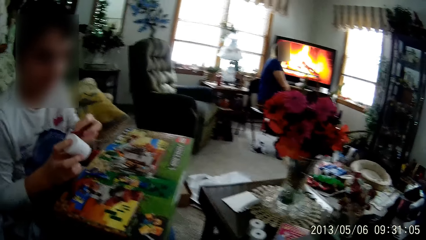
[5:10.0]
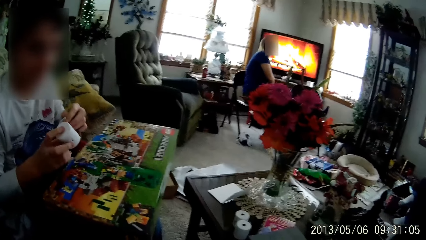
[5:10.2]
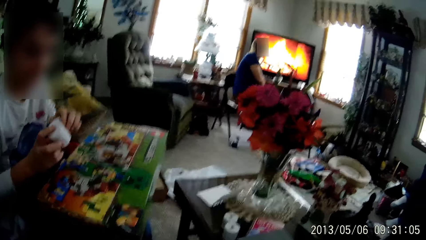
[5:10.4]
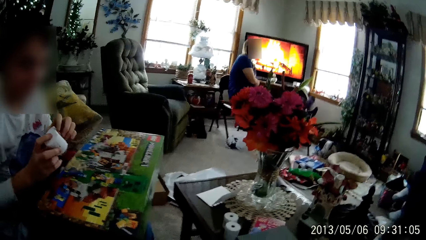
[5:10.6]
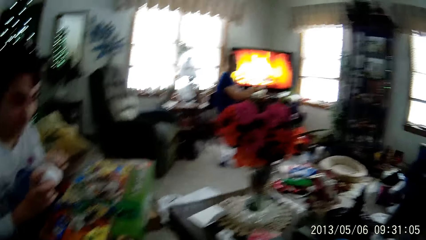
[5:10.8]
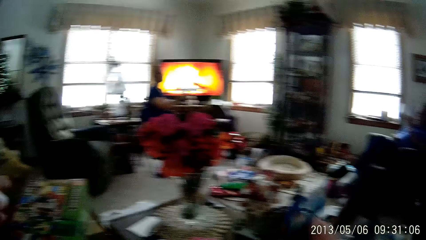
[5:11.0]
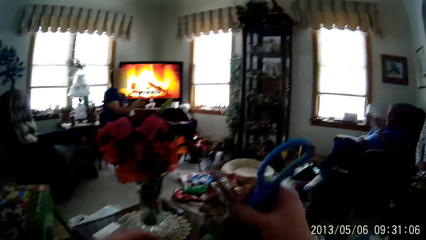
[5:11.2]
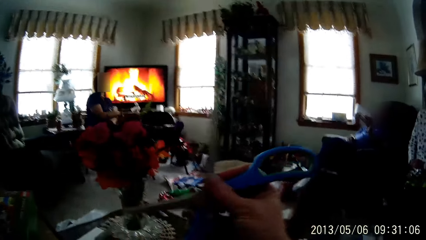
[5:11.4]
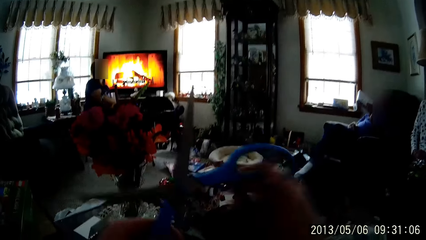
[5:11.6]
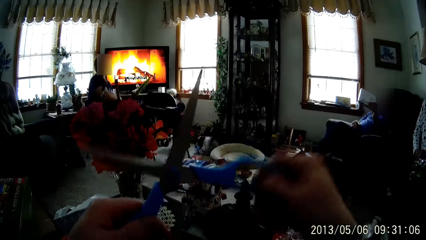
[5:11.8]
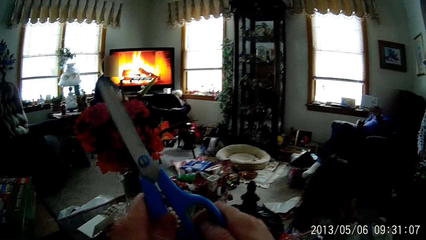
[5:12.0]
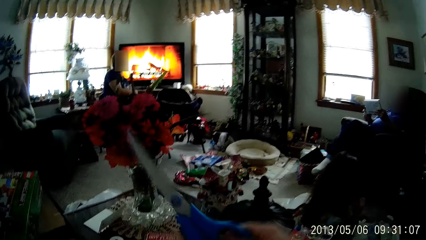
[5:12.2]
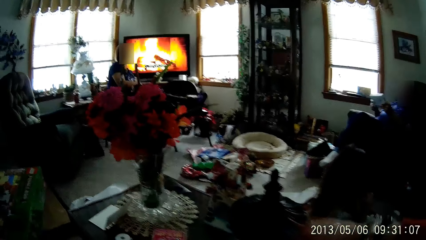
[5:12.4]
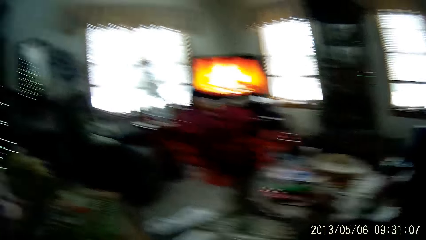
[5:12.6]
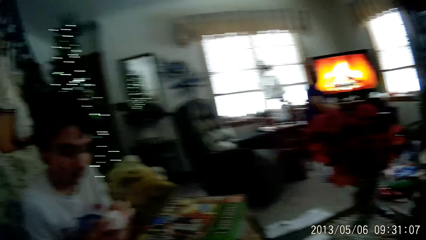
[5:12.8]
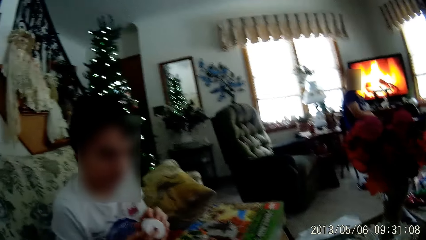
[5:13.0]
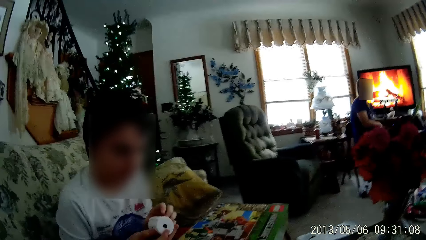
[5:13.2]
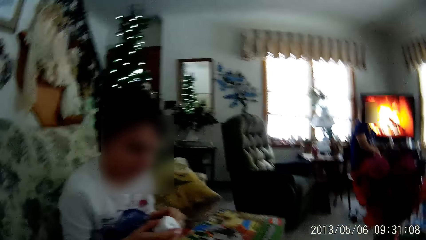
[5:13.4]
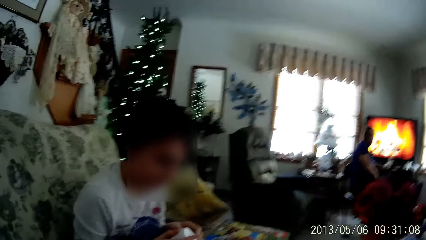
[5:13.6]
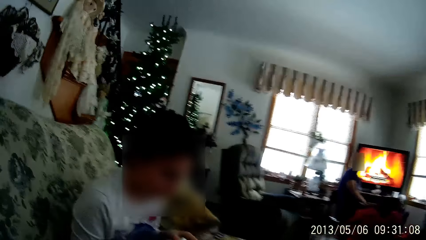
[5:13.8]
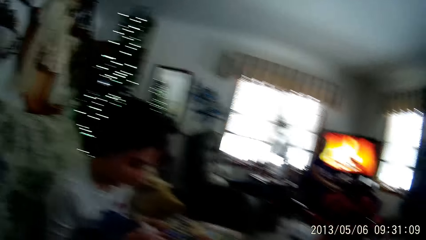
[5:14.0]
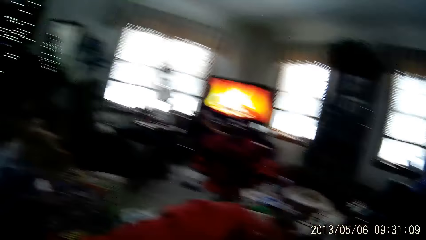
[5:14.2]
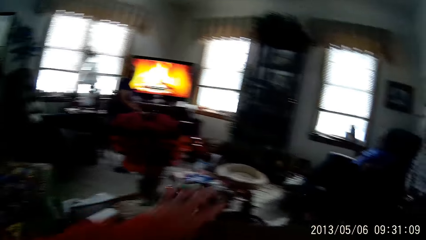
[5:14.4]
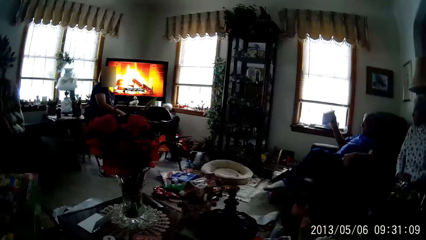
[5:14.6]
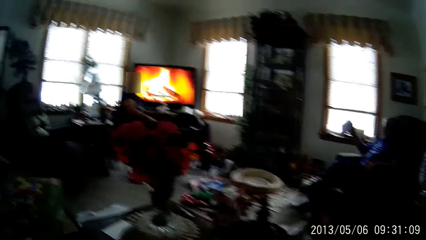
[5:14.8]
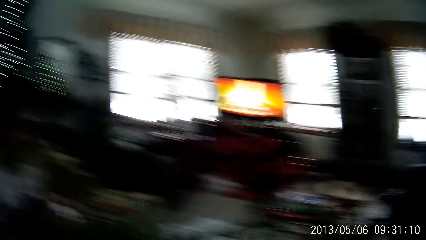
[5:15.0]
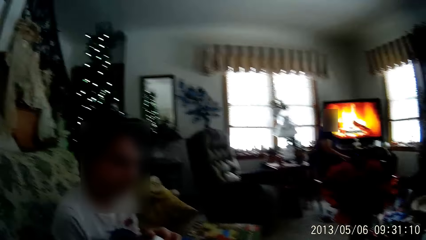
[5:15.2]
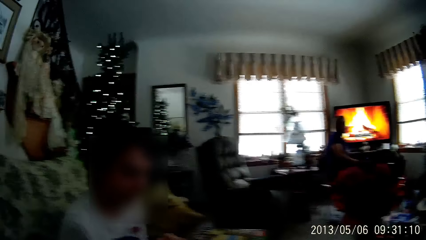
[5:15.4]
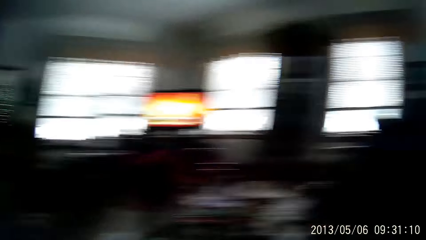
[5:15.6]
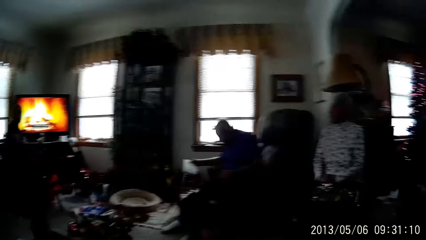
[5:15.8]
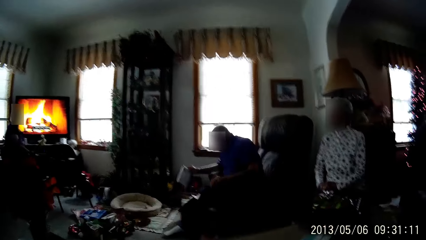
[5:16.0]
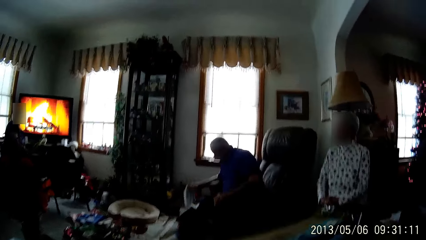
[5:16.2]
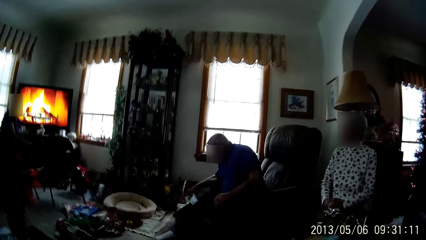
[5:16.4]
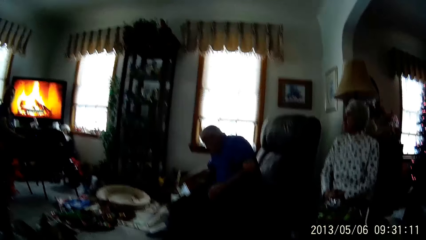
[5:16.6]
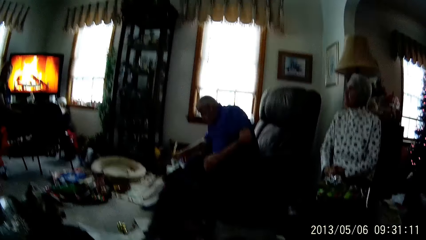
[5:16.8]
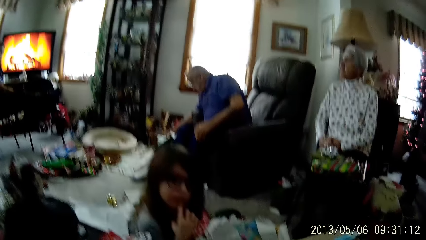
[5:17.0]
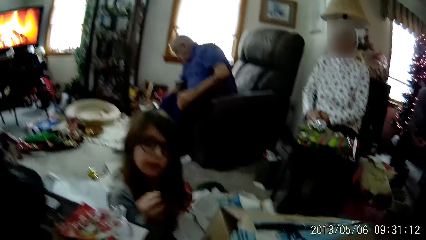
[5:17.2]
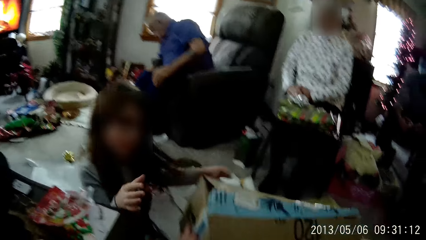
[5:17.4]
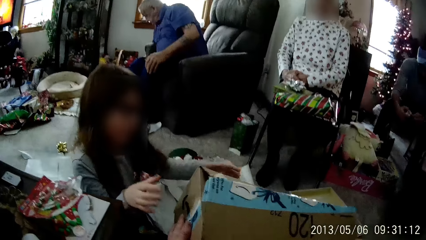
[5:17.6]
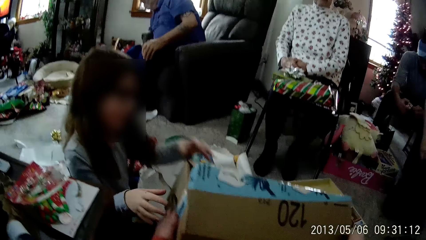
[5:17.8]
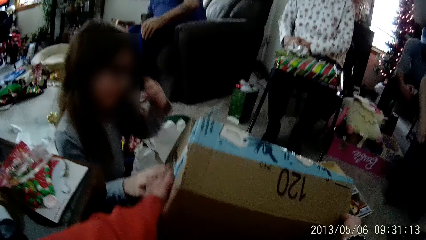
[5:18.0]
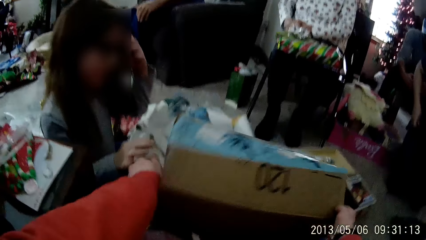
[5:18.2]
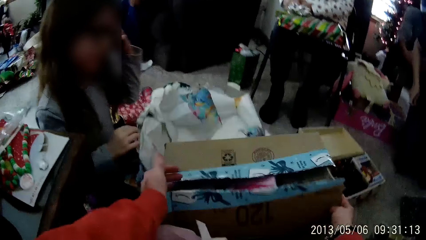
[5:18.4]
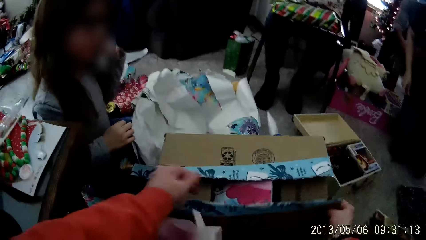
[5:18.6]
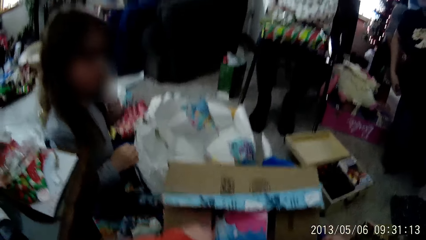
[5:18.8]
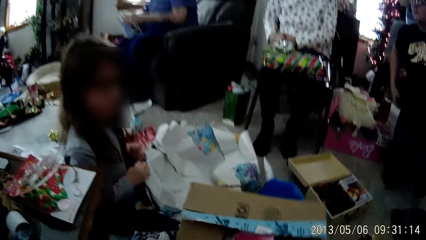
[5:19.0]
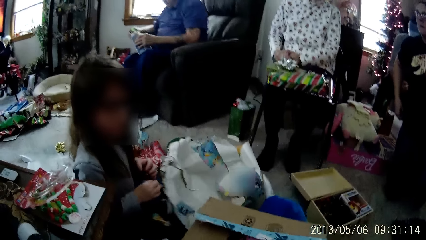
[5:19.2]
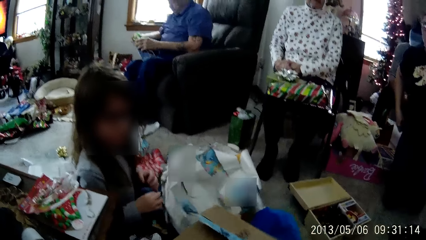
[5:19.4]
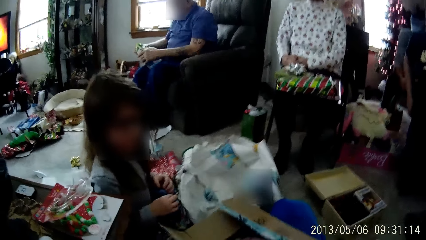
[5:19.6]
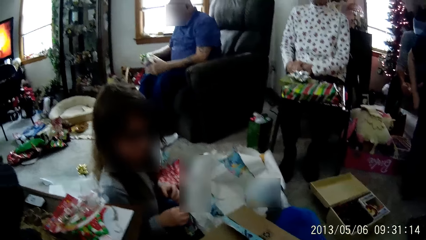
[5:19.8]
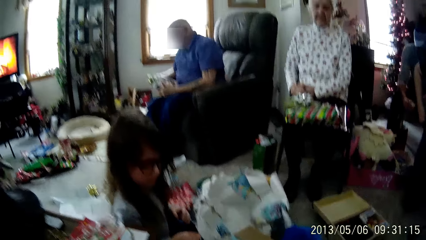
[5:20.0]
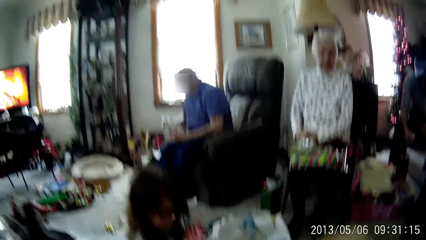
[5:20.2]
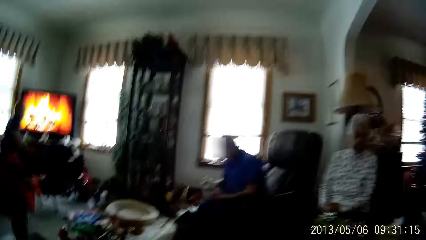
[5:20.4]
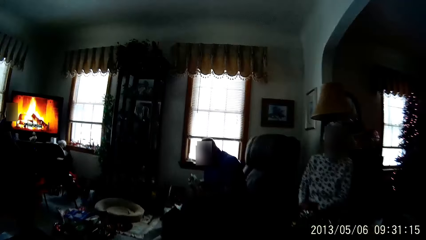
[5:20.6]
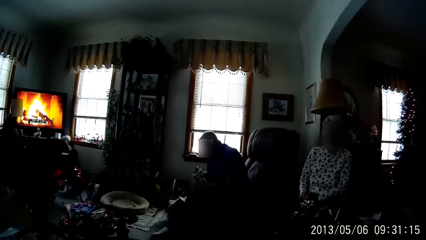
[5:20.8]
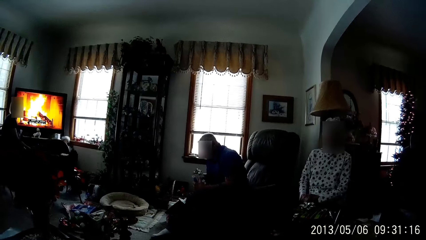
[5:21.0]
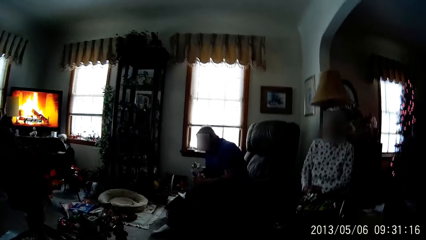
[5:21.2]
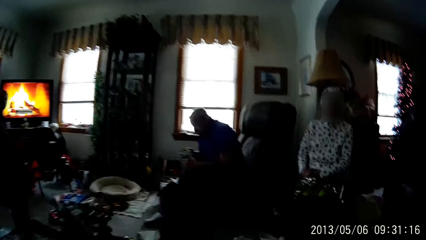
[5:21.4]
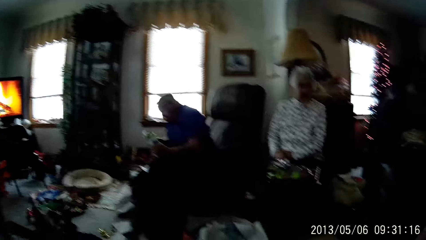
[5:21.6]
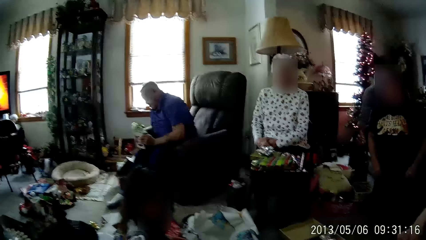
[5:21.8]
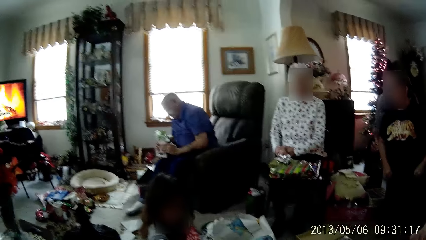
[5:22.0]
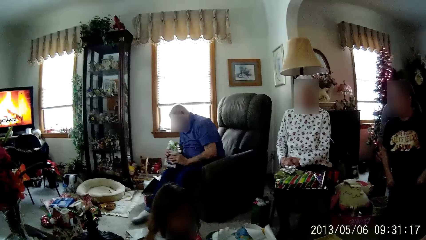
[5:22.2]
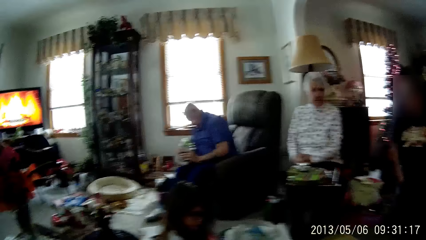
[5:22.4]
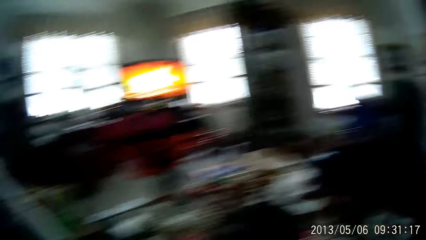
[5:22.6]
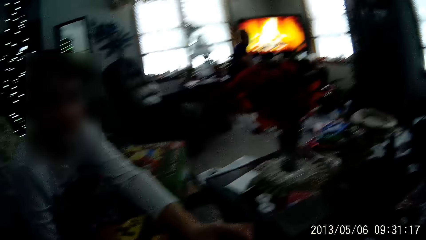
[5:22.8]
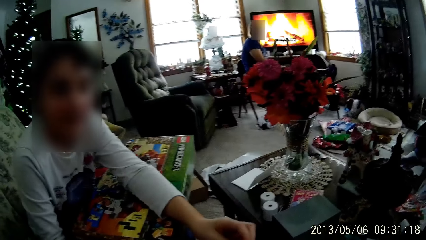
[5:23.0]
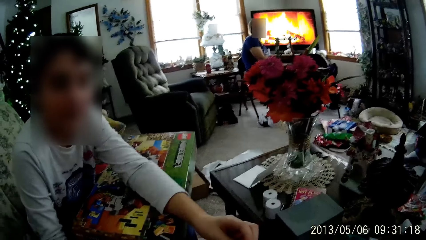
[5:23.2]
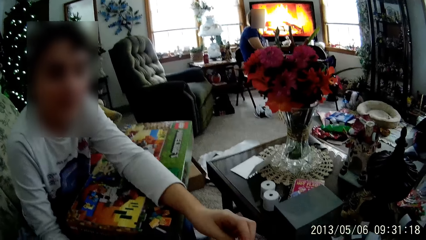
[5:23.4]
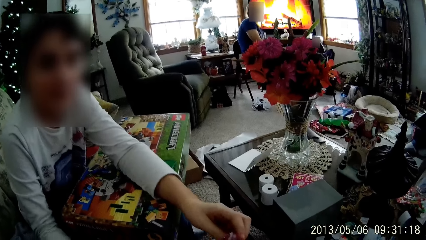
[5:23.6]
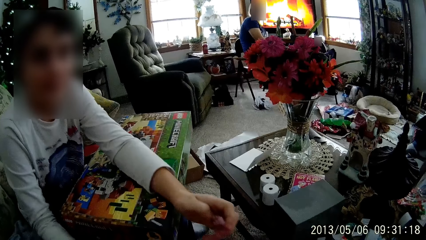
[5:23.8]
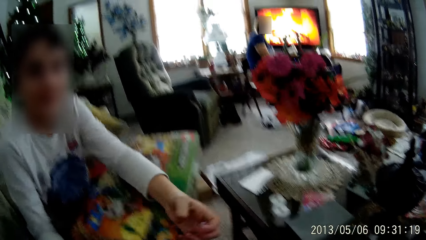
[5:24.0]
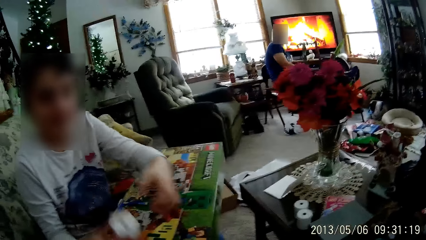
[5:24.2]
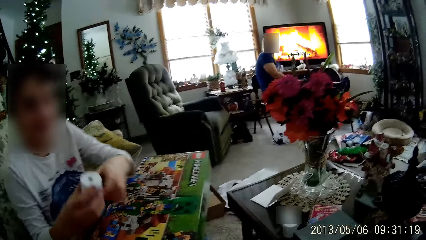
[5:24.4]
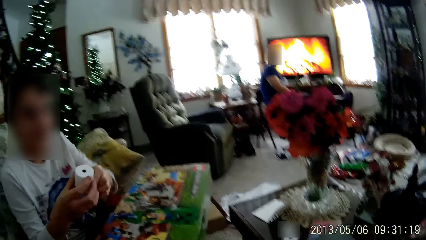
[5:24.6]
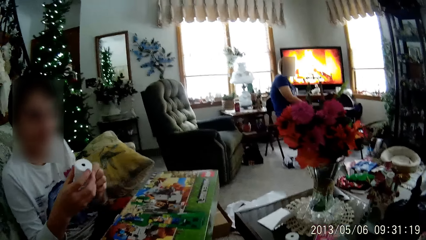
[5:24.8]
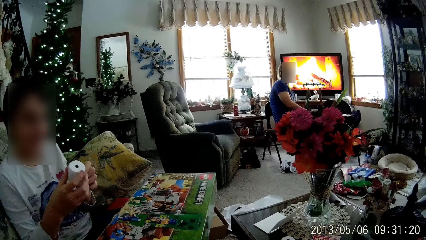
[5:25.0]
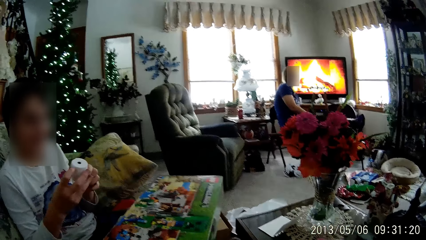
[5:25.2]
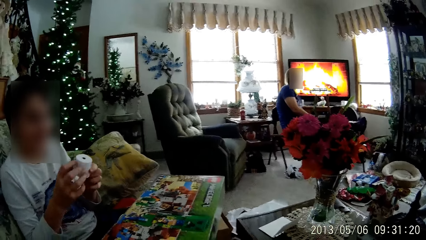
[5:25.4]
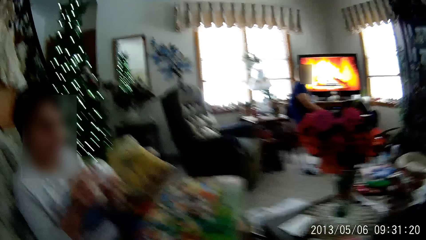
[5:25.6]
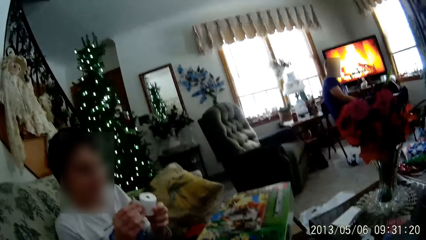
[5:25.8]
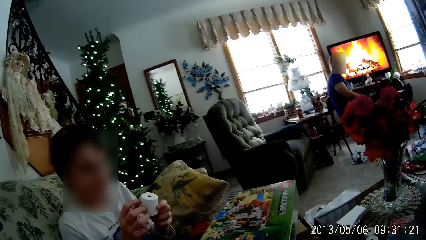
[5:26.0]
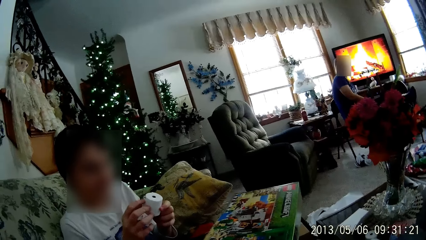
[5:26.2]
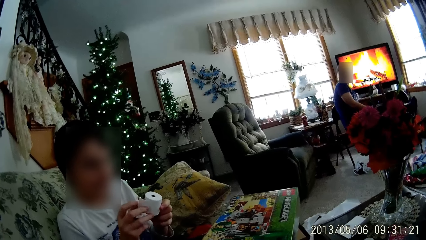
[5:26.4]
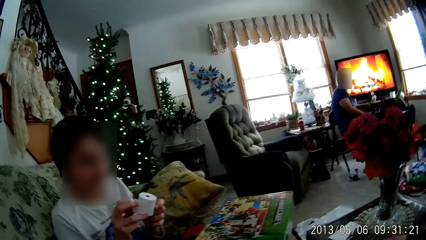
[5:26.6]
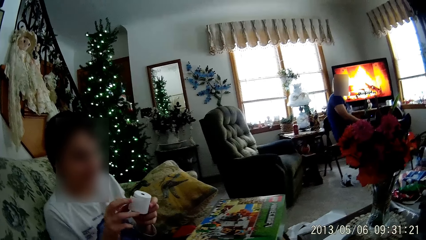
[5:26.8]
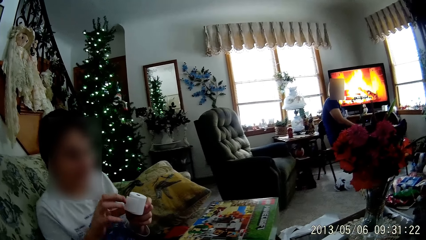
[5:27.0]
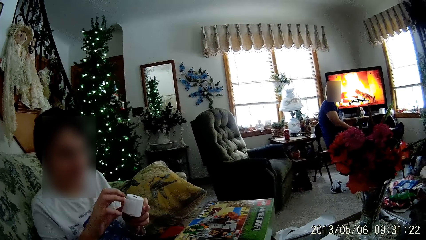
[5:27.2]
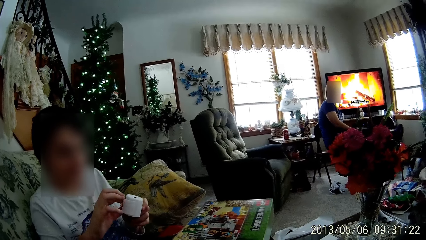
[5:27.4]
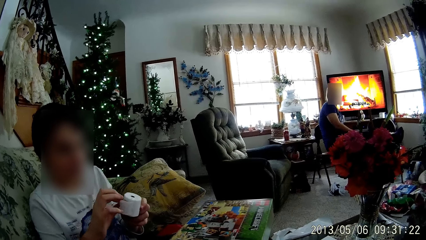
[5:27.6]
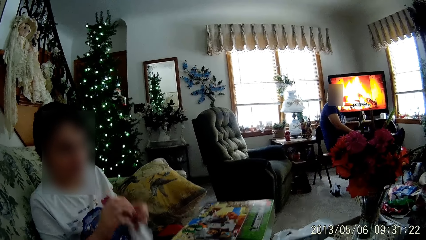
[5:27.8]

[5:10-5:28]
The camera wearer closes the scissors with both hands. She holds the scissors with both hands. She lowers the scissors with her right hand. A boy plays with a building block toy in both hands. The camera wearer looks at a man. Another man drops the box in a bag with his right hand. The camera wearer drops the box in front of a girl with both hands. She holds the box with both hands. The other man opens a present with both hands. The camera wearer looks at the first man.
